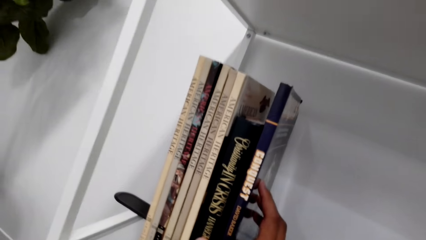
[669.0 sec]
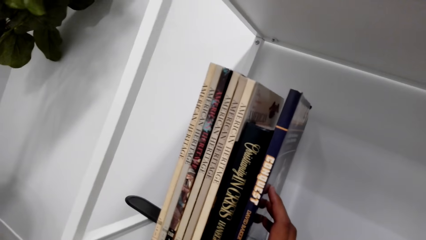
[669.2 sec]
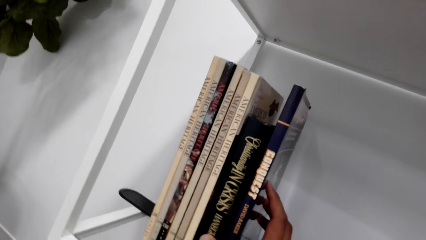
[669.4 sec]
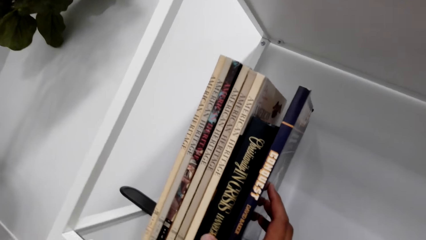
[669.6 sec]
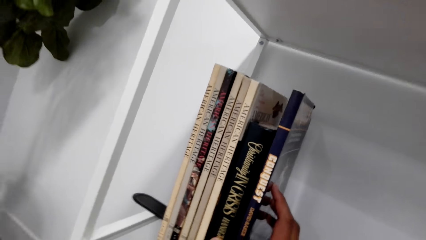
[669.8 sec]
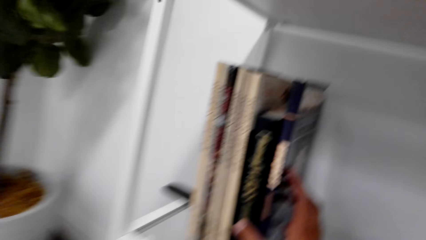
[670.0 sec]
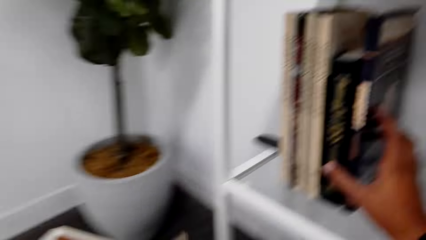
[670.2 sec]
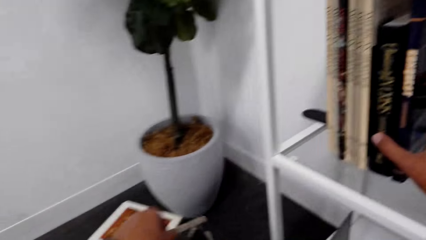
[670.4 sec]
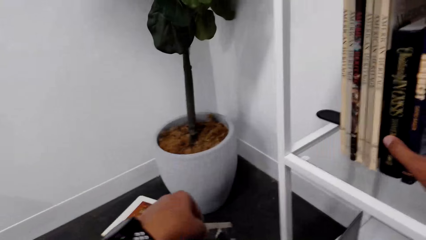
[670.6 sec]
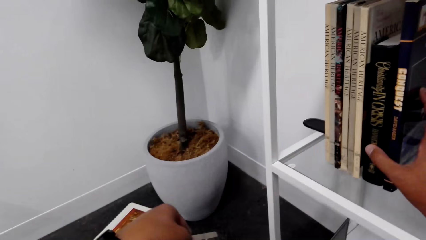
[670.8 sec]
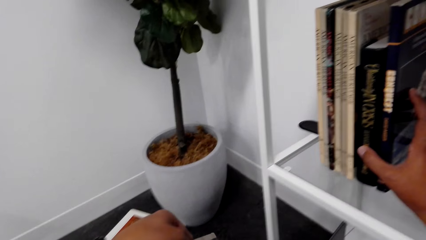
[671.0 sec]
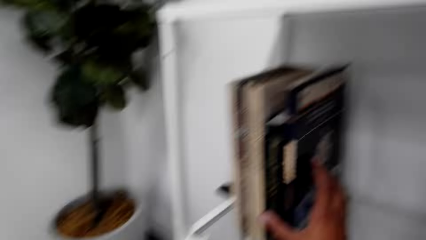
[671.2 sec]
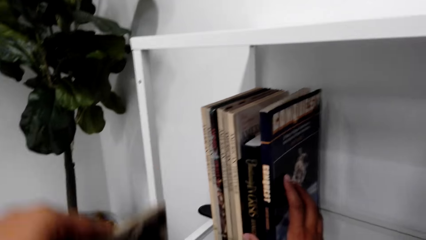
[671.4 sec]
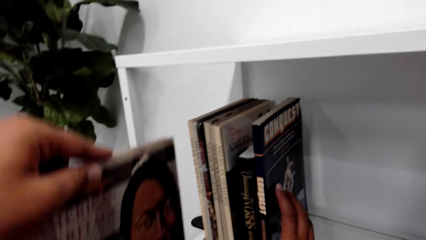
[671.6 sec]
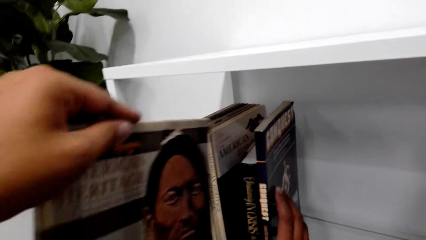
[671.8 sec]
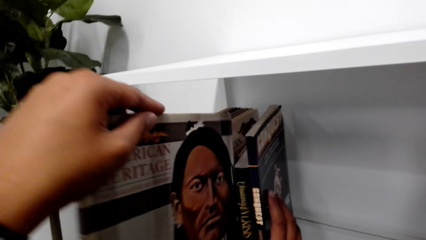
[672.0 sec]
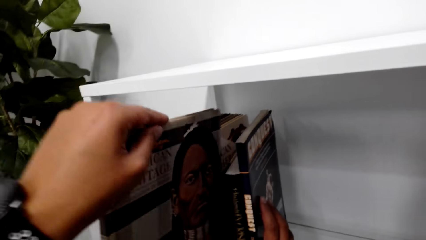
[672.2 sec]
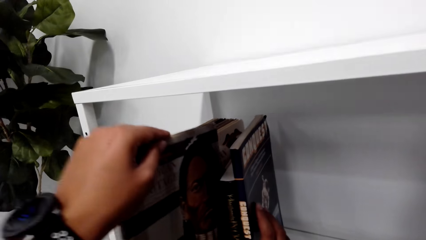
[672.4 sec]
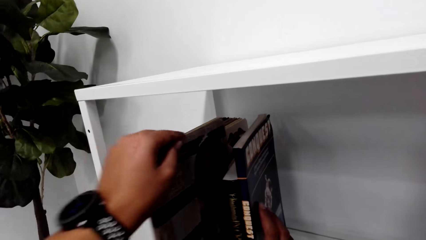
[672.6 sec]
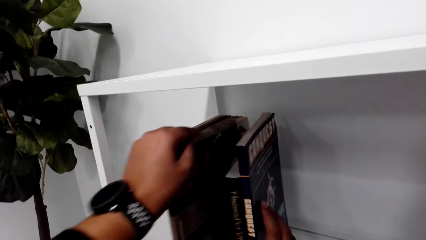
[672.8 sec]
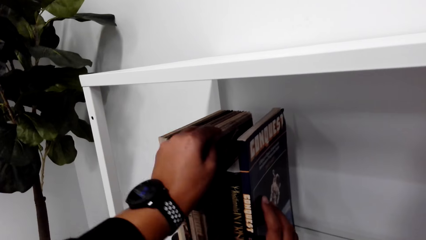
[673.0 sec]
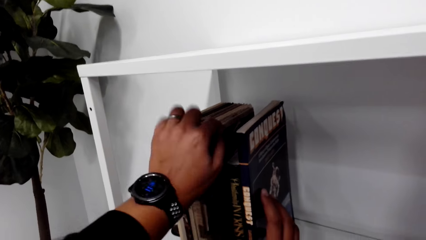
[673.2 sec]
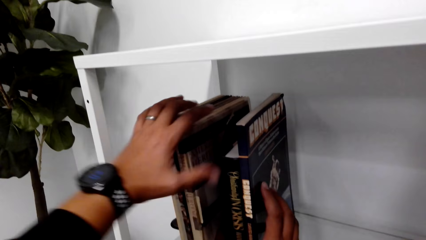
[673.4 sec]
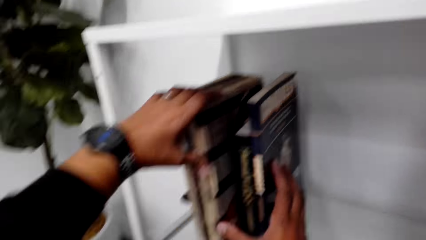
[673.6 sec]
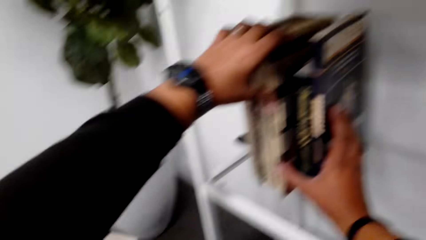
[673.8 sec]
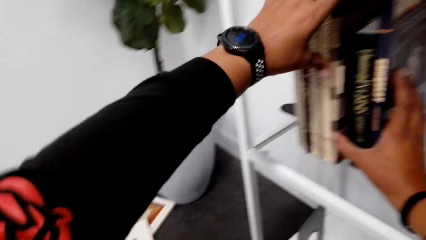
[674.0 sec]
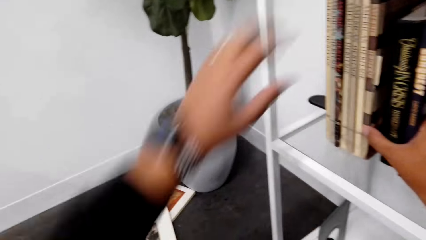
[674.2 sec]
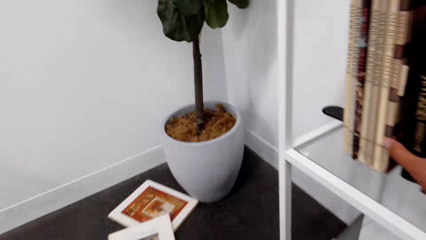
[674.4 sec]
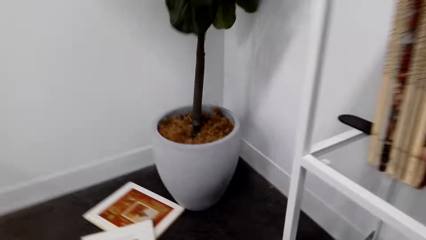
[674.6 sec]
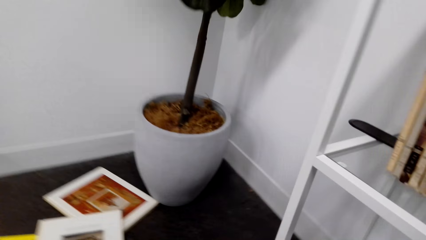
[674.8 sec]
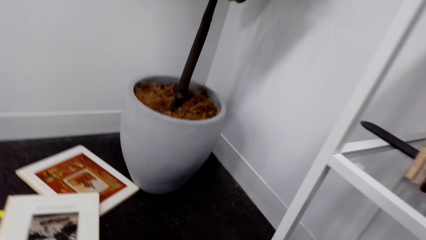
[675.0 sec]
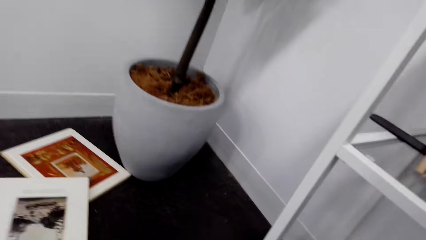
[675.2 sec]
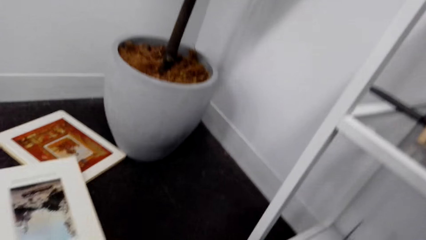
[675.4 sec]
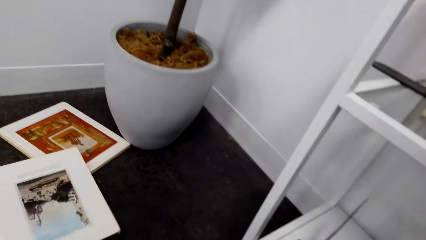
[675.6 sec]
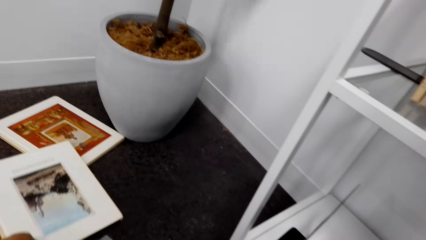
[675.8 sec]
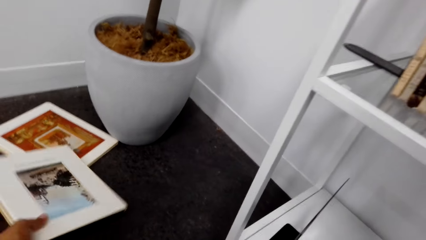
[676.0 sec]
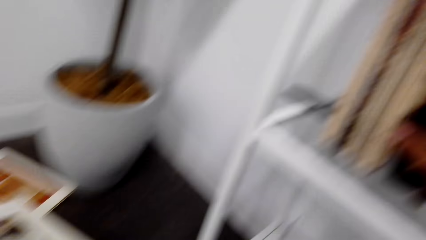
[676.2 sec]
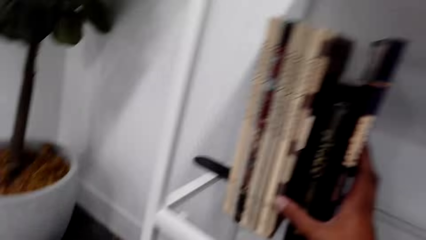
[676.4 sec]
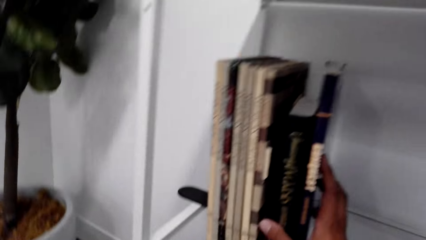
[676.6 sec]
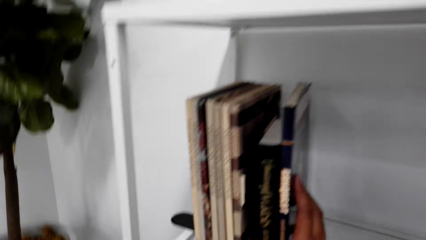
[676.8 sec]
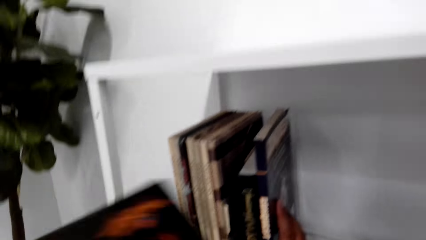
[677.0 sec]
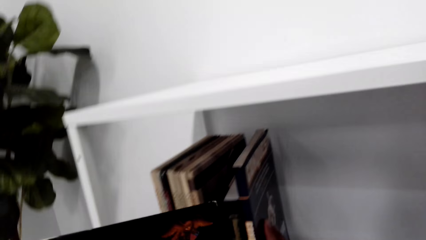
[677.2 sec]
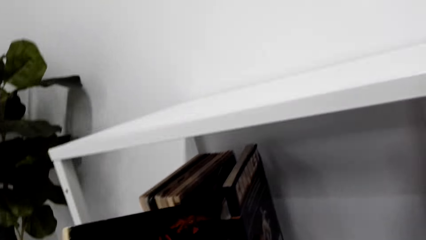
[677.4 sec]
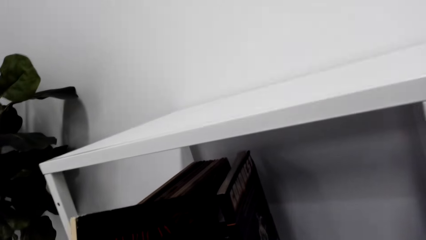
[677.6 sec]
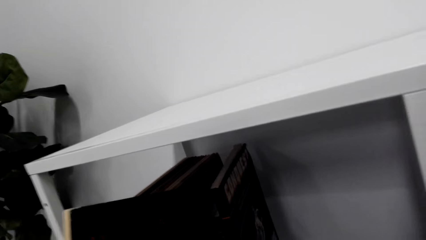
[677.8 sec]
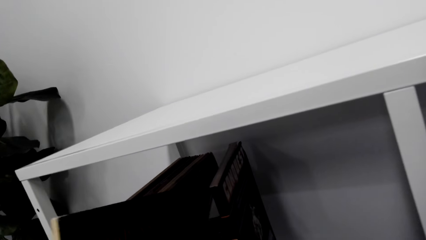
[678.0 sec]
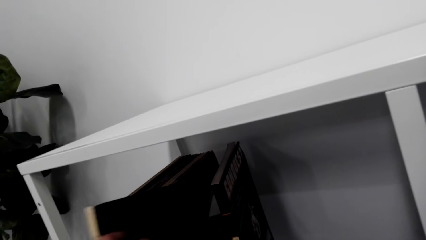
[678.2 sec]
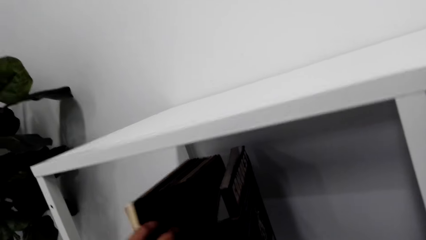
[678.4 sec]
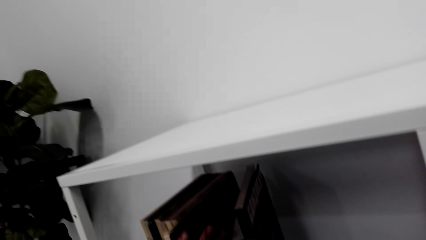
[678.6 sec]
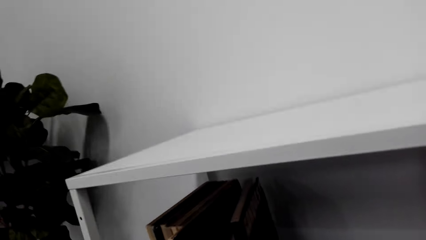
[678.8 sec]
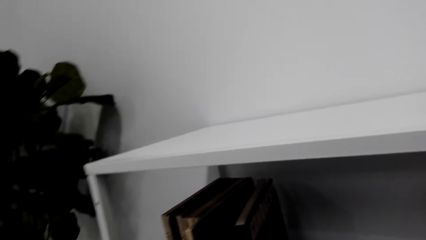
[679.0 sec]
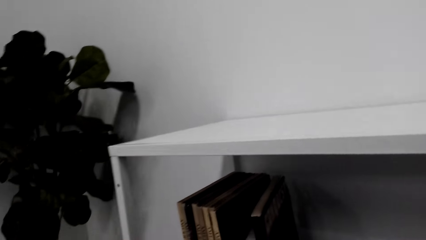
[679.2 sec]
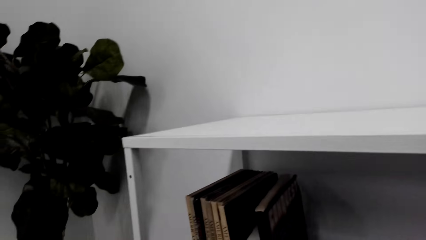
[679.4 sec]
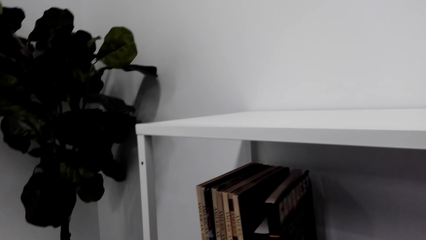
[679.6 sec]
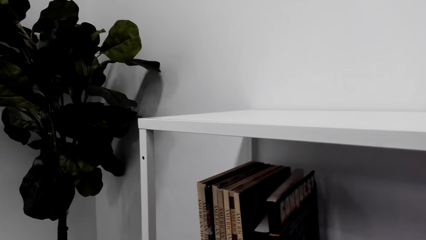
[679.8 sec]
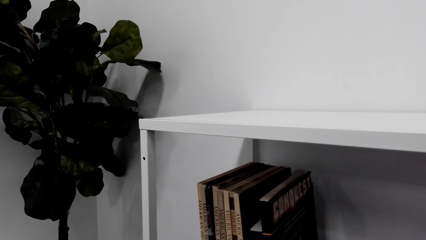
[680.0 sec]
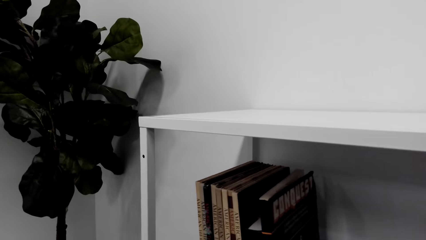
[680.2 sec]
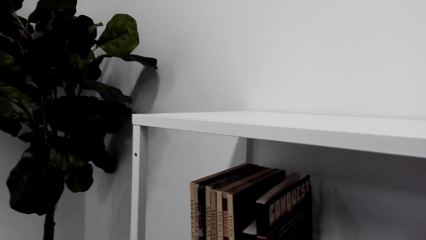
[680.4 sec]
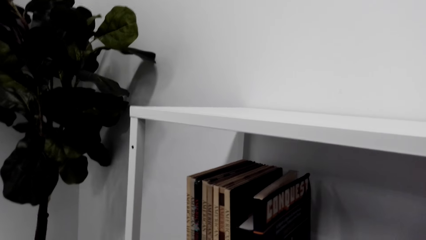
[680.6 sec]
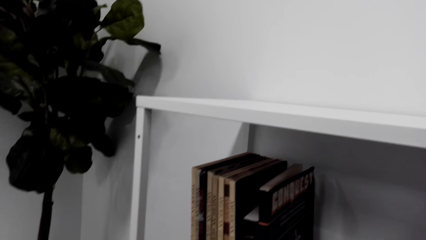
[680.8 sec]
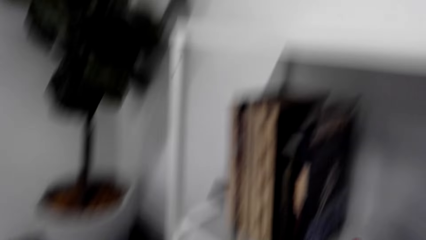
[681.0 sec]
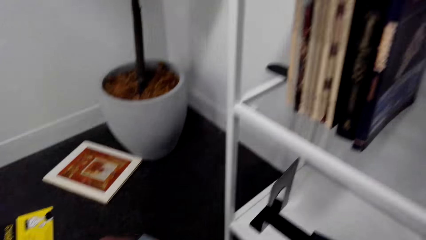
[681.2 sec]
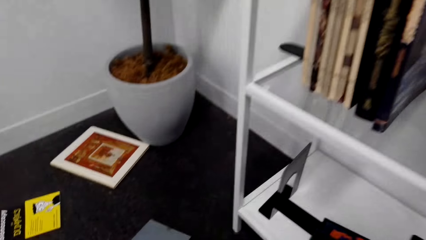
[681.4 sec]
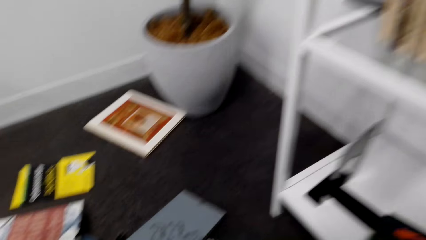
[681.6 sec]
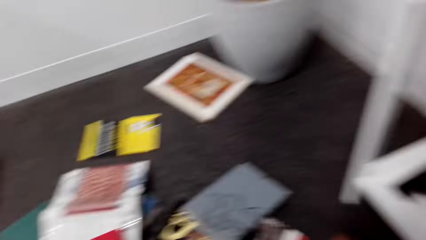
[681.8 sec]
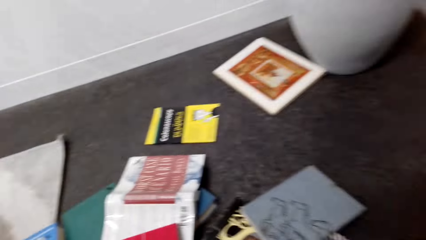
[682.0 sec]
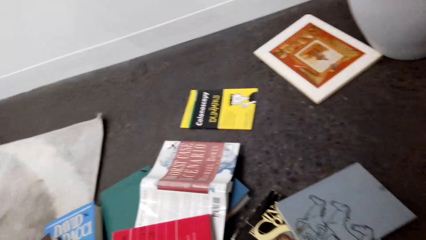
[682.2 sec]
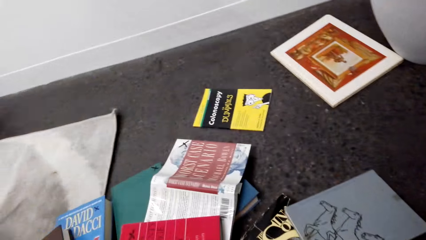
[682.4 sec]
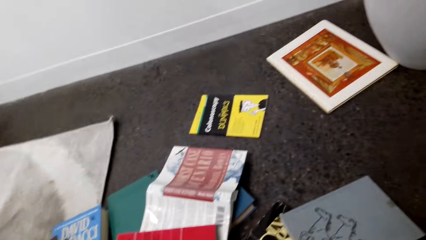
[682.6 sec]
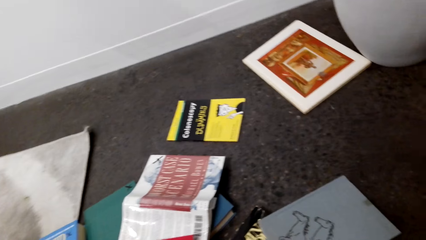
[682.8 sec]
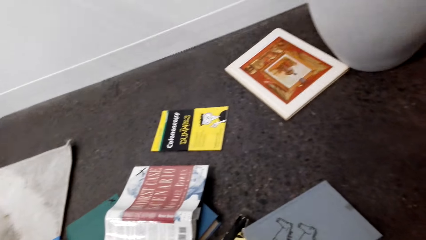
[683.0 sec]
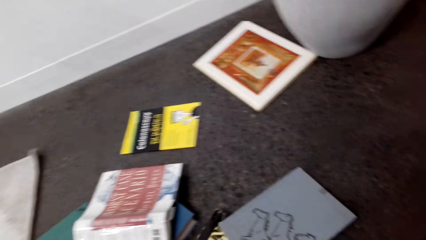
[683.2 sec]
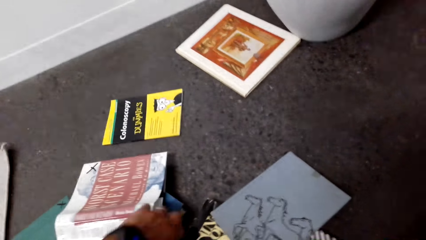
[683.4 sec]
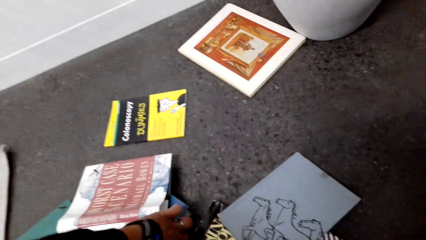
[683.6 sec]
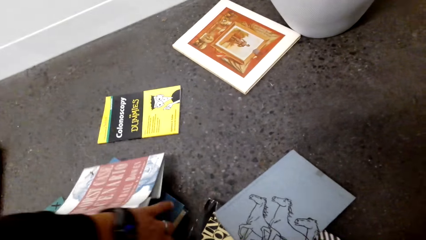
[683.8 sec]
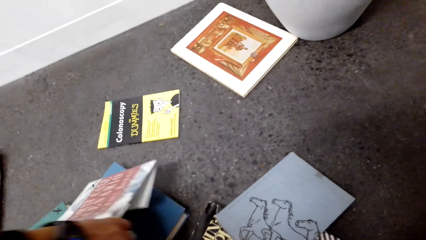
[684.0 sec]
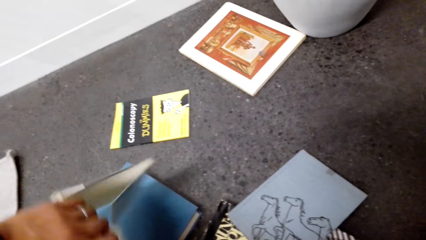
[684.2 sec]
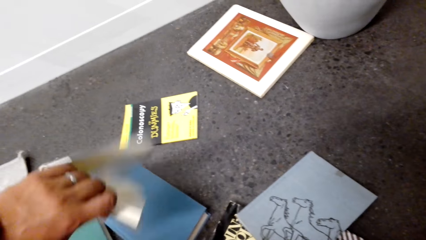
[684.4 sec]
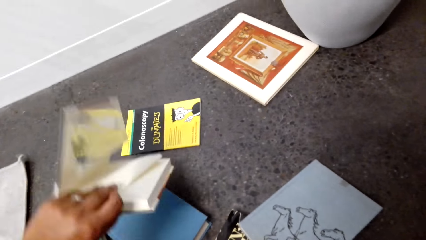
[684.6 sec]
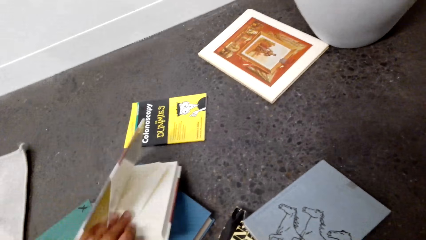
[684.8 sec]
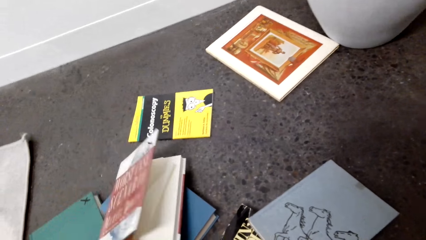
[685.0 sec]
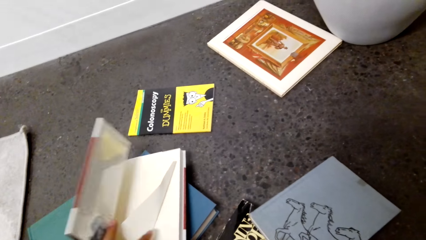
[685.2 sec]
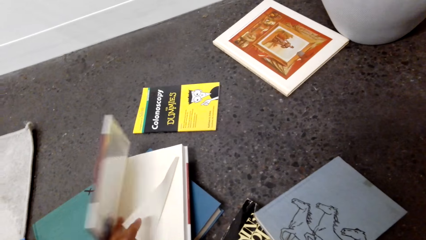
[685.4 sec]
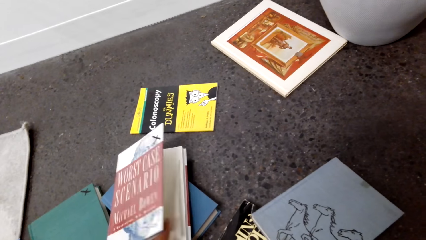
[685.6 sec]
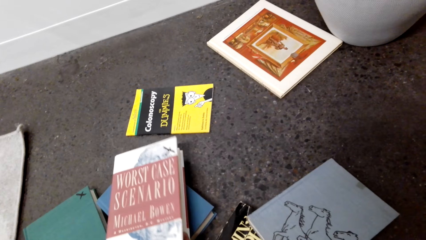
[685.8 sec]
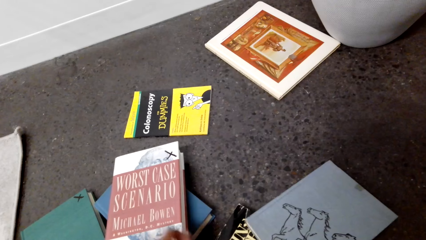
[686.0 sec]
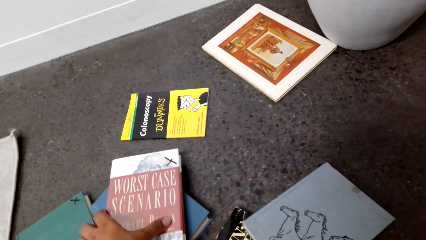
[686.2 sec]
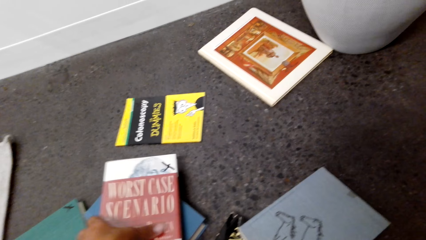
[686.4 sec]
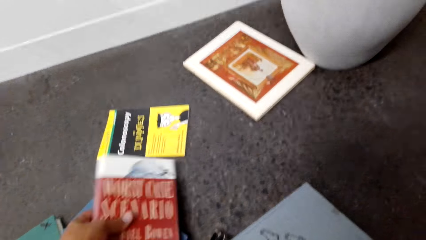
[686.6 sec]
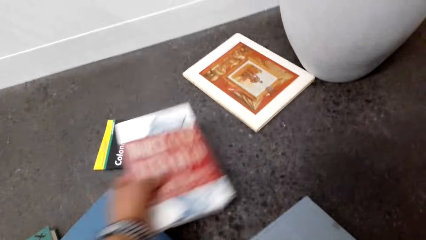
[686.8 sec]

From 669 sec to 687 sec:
The camera wearer holds the books on the shelf. They pick up a book from the floor. They arrange the books on the shelf. They put the book on the shelf. They pick up a book from the floor. They arrange the books on the shelf. They put the book on the shelf. They look around the room. They pick up a book from the floor.
